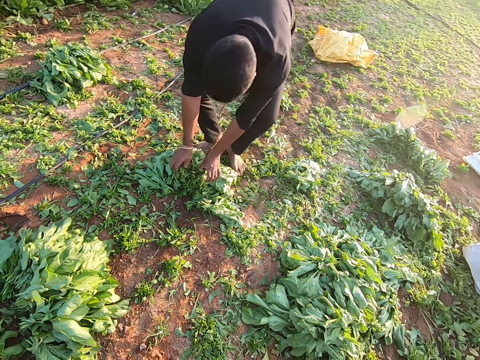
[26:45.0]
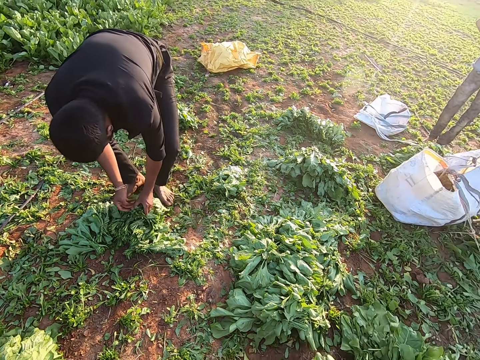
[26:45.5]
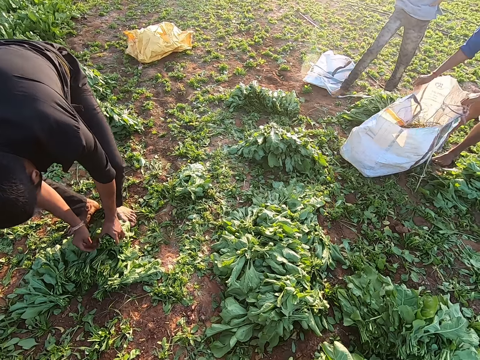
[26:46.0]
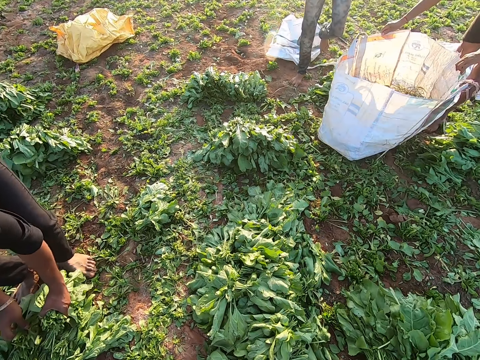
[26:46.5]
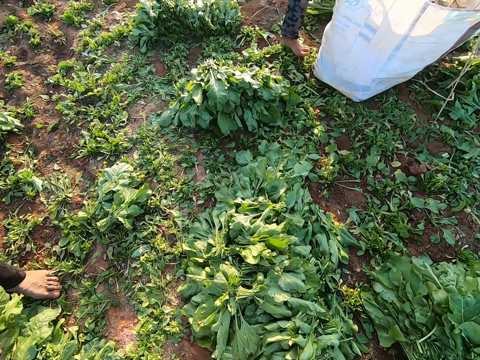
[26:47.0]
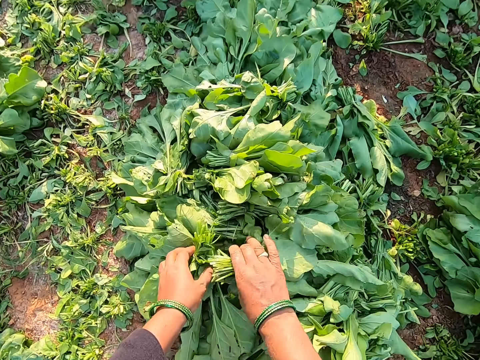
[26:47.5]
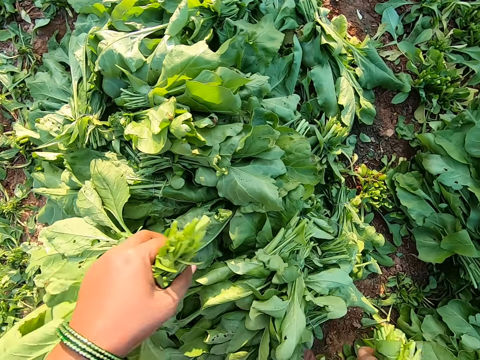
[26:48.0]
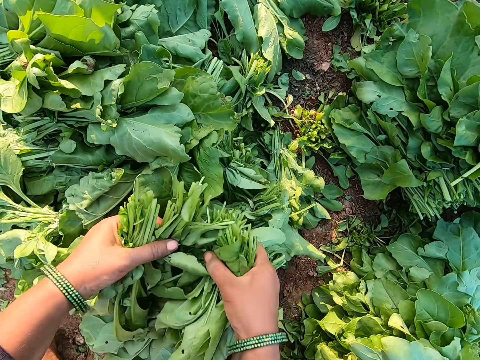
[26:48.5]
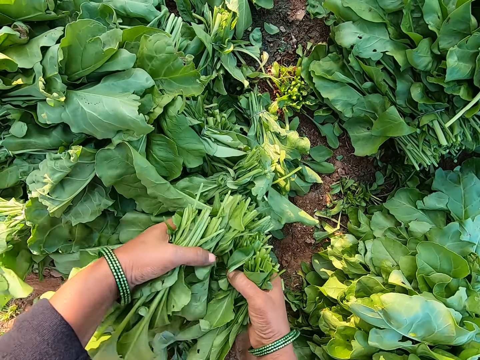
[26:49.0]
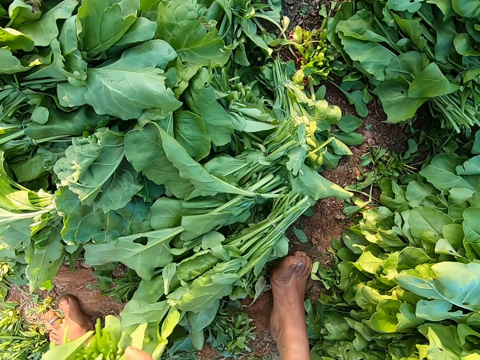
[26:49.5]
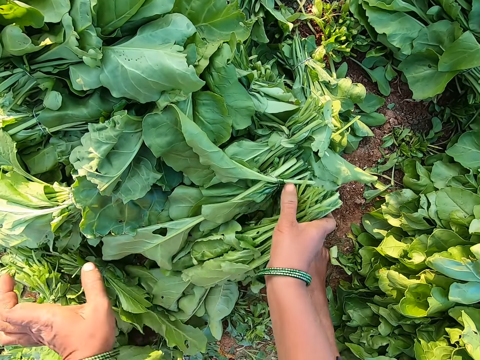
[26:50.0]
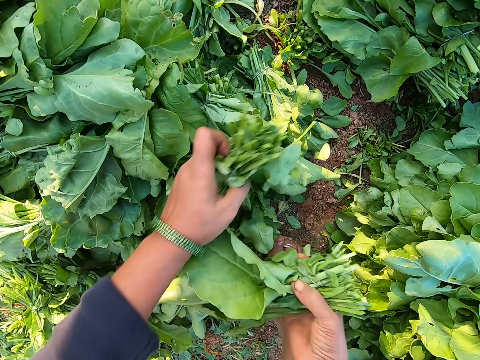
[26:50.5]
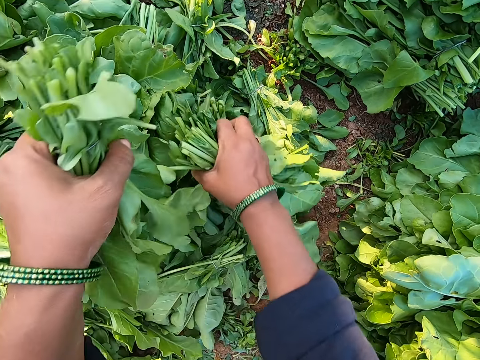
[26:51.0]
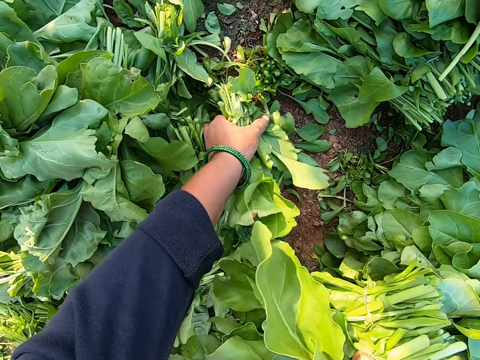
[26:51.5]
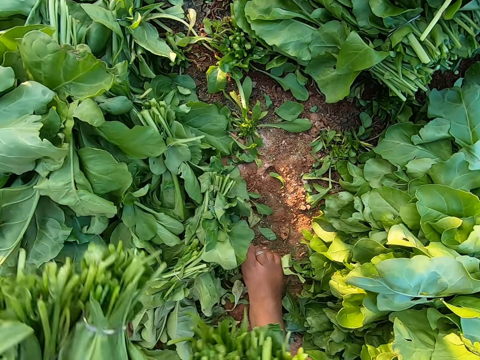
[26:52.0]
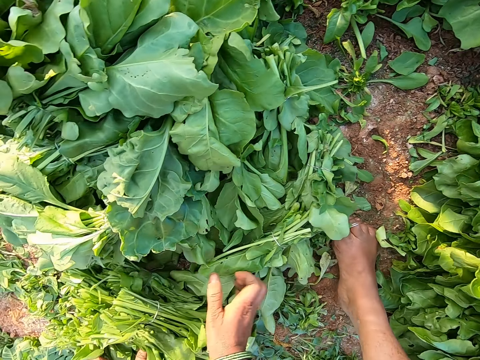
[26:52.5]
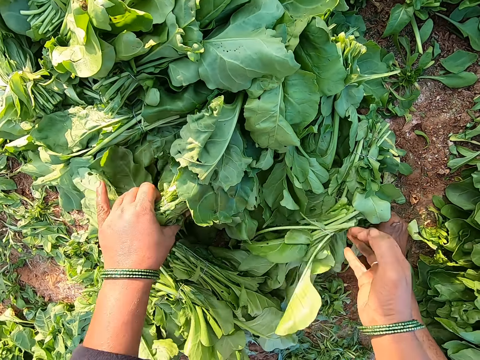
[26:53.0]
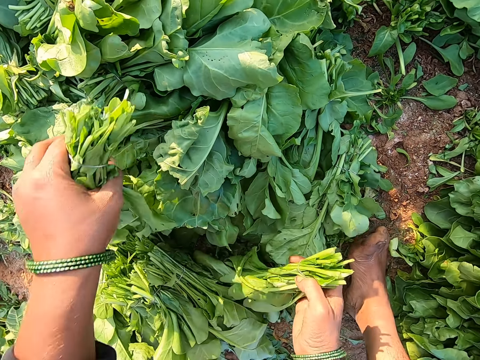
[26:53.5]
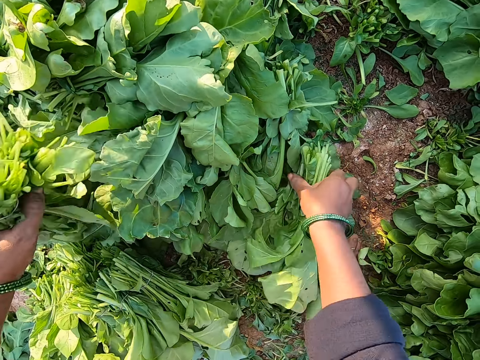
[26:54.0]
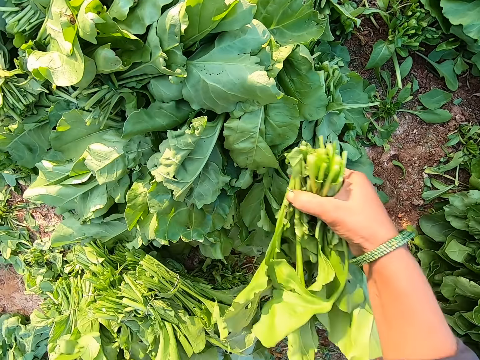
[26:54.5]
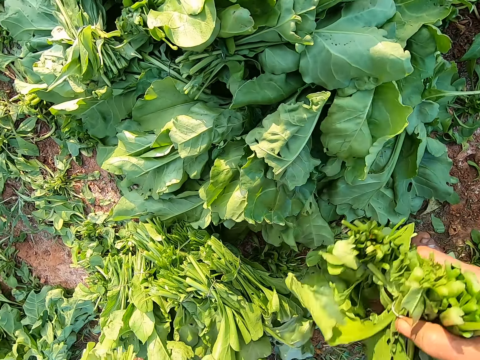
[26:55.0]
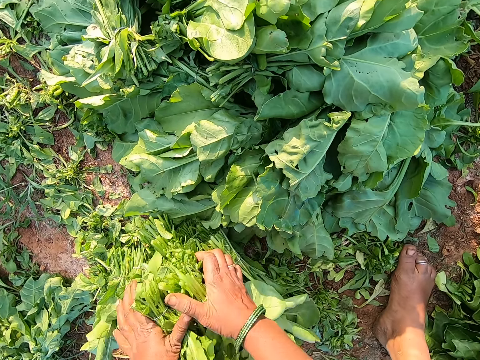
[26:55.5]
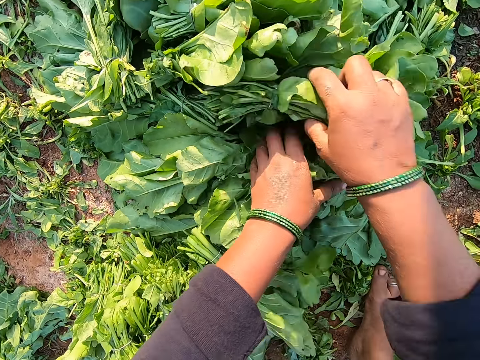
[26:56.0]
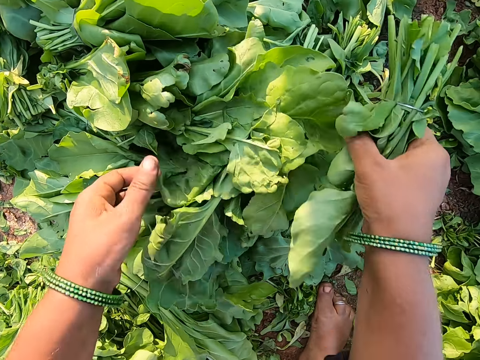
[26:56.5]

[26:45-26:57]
The camera wearer looks around. A man packs the spinach leaves on the ground with his right hand to his left hand. The camera wearer walks around. She picks some spinach leaves from the ground with her right hand. She picks some spinach leaves from the ground with her left hand. She picks some spinach leaves from the ground with her left hand again. She picks some spinach leaves from the ground with her right hand. She picks some spinach leaves from the ground with her right hand again. She picks some spinach leaves from the ground with her left hand. She drops the spinach leaves in her hands on the ground. She picks some spinach leaves from the ground with her right hand. She picks some spinach leaves from the ground with her left hand. She picks some spinach leaves from the ground with her right hand. She picks some spinach leaves from the ground with her left hand. She drops the spinach leaves in her hands on the ground. She picks some spinach leaves from the ground with her right hand. She picks some spinach leaves from the ground with her left hand. She picks some spinach leaves from the ground with her right hand. She picks some spinach leaves from the ground with her left hand. She picks some spinach leaves from the ground with her right hand. She drops the spinach leaves in her left hand on the ground. She picks some spinach leaves from the ground with her right hand. She drops the spinach leaves in her hands on the ground. She picks some spinach leaves from the ground with her right hand.

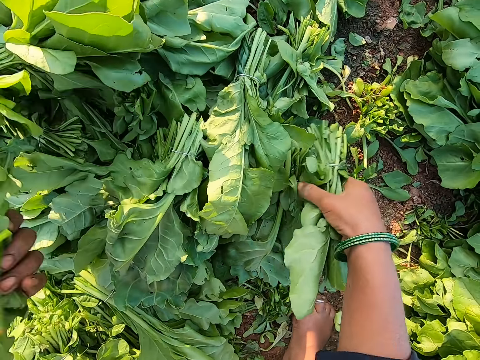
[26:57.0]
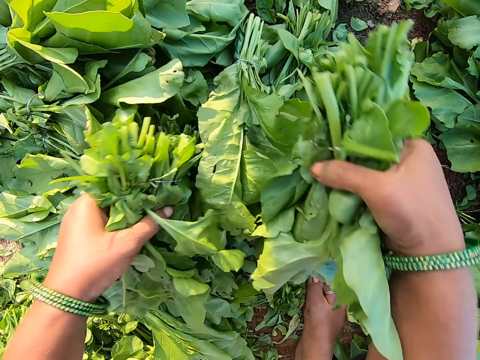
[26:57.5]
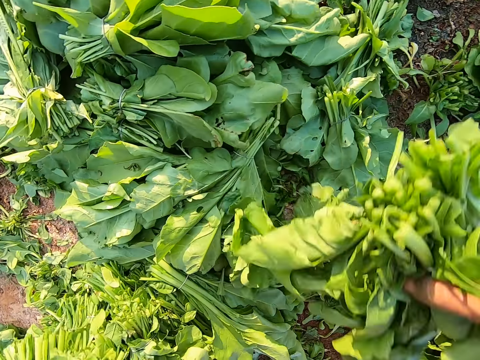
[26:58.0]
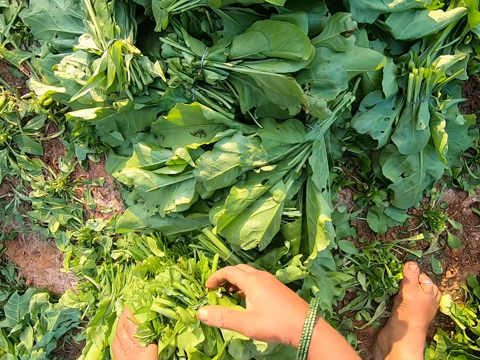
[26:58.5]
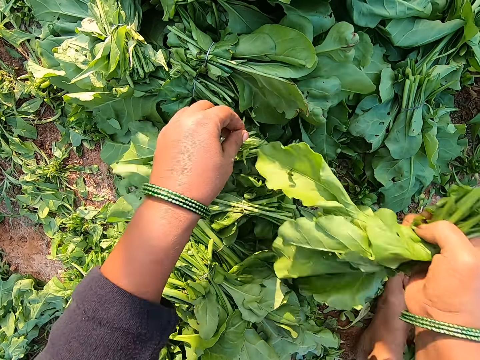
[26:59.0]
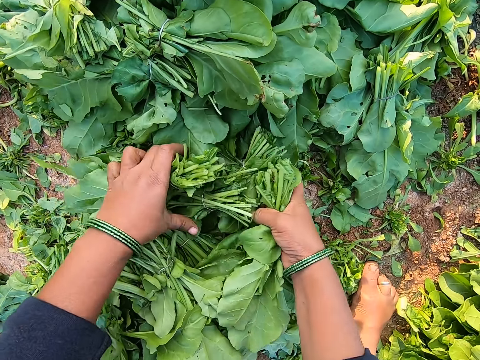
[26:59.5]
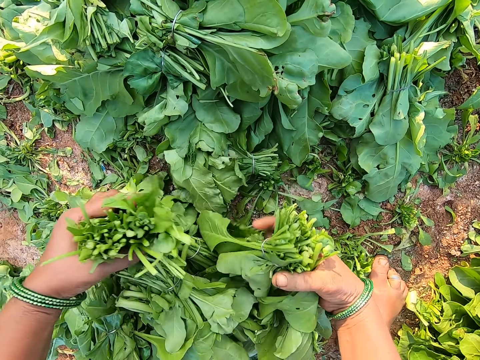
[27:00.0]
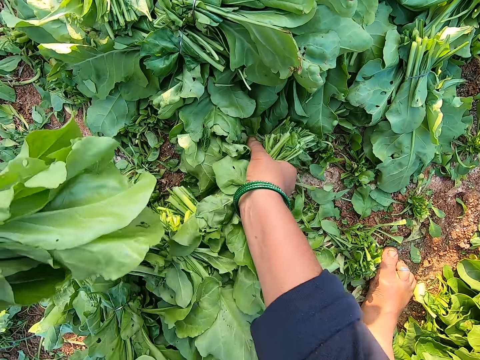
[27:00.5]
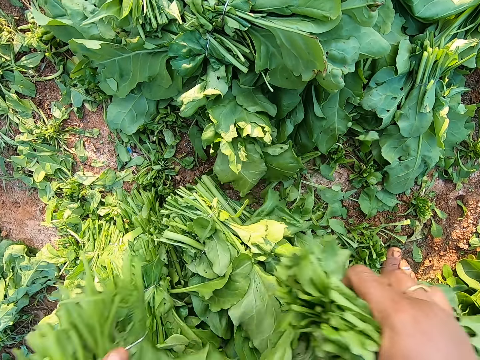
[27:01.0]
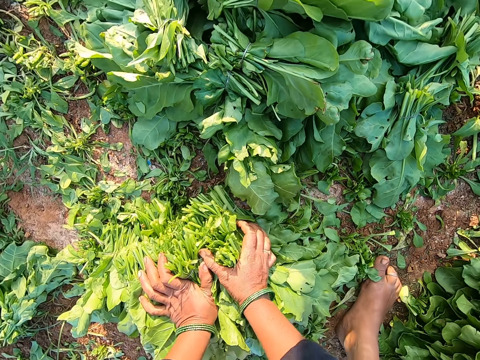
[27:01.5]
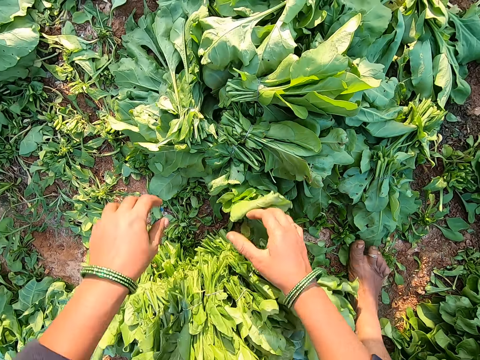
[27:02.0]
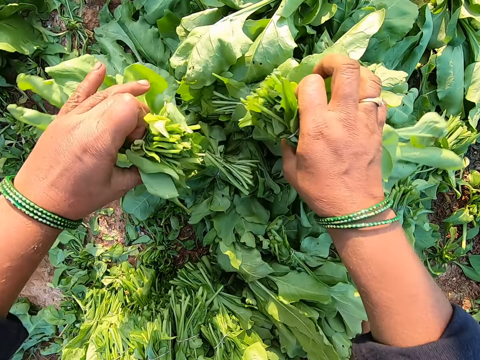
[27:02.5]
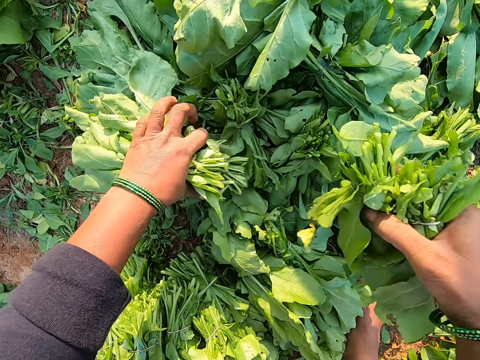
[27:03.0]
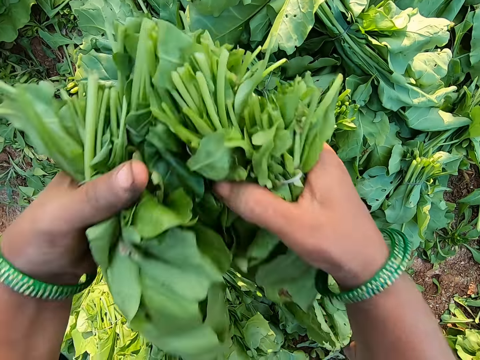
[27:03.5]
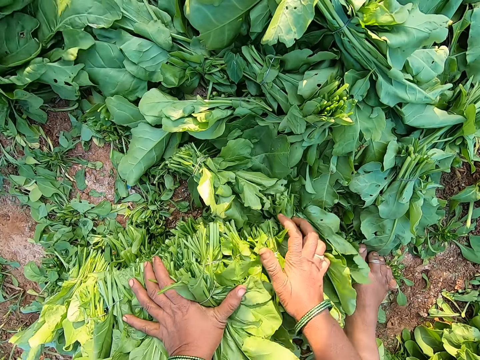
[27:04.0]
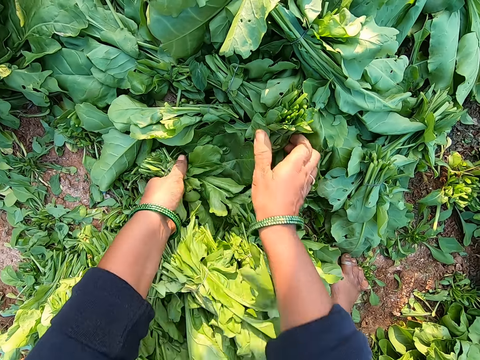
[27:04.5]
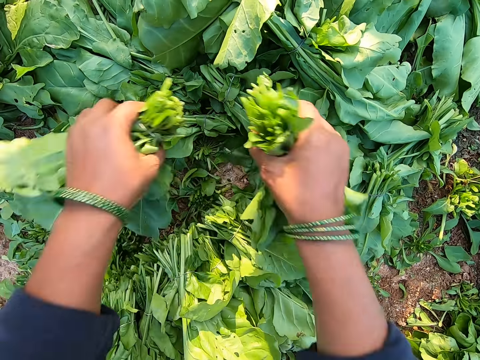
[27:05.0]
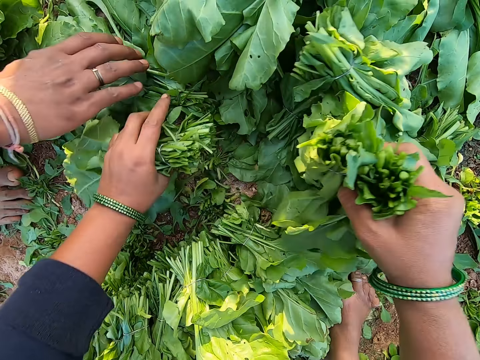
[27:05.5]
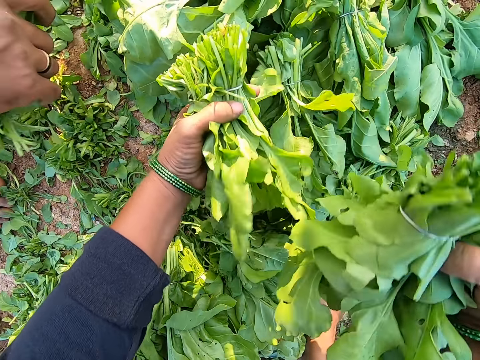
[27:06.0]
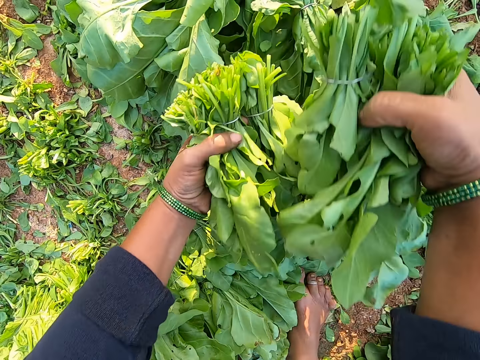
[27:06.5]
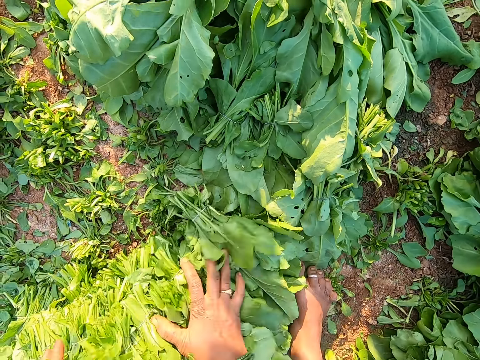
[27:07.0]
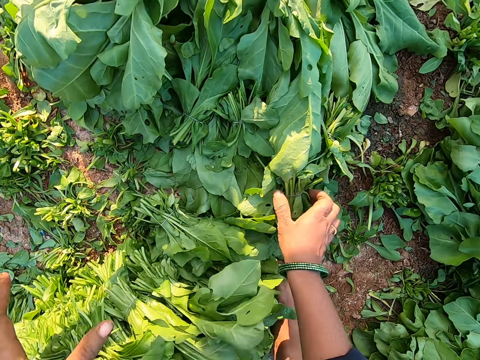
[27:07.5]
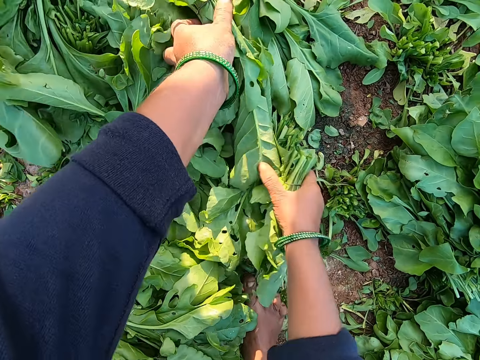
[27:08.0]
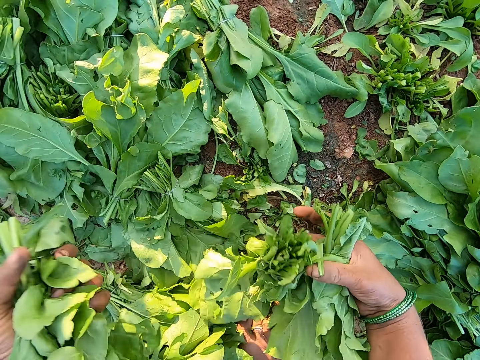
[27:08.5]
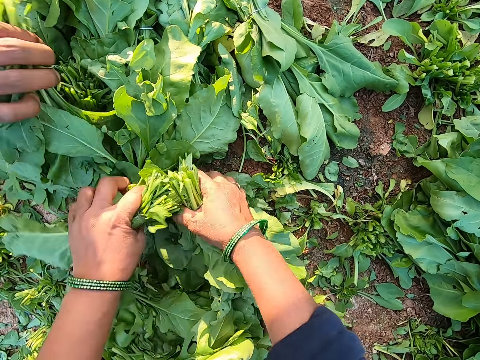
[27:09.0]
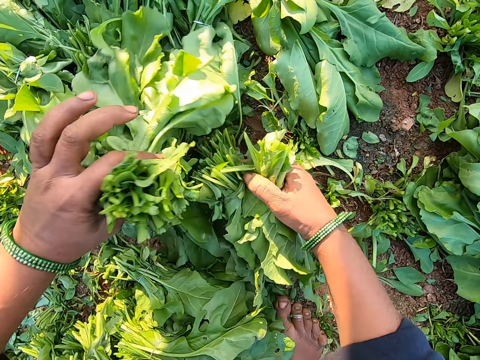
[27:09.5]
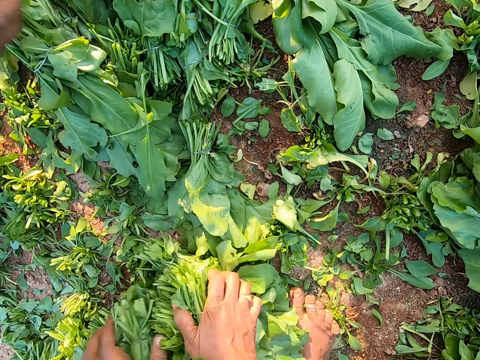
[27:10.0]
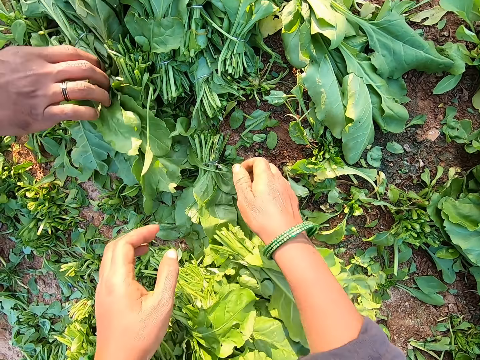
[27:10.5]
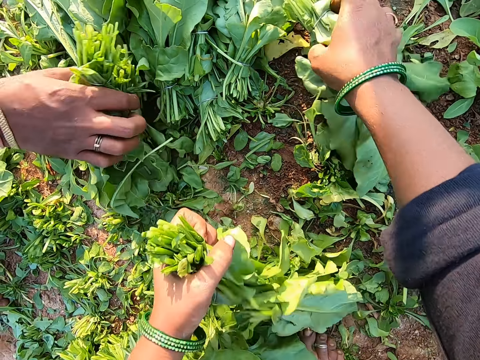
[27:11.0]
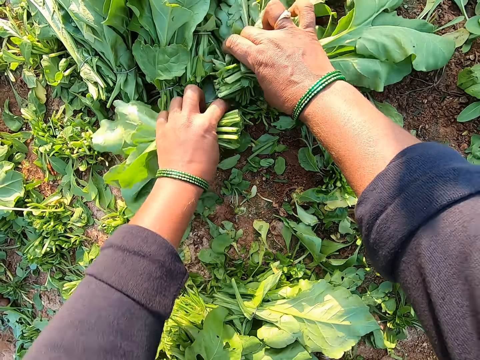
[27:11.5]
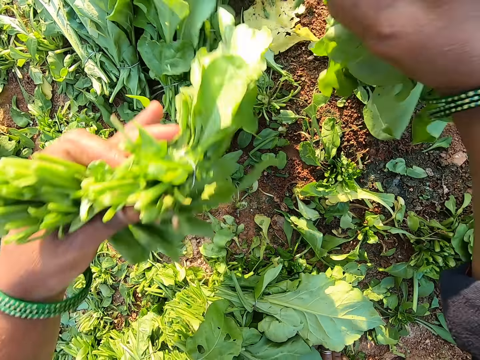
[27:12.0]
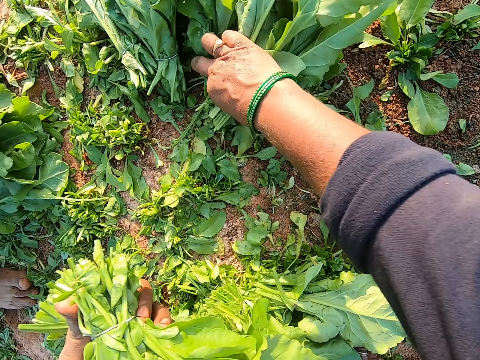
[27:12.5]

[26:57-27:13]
The camera wearer picks some spinach leaves from the ground with her left hand. She picks some spinach leaves from the ground with her right hand. She picks some spinach leaves from the ground with her left hand. She picks some spinach leaves from the ground with her right hand. She drops the spinach leaves in her hands on the ground. She picks some spinach leaves from the ground with her right hand. She picks some spinach leaves from the ground with her left hand. She picks some spinach leaves from the ground with her left hand again. She picks some spinach leaves from the ground with her right hand. She picks some spinach leaves from the ground with her right hand again. She drops the spinach leaves in her hands on the ground. She lifts both hands. She picks some spinach leaves from the ground with her left hand. She picks some spinach leaves from the ground with her right hand. She picks some spinach leaves from the ground with her right hand again. She picks some spinach leaves from the ground with her left hand. She picks some spinach leaves from the ground with her right hand. She drops the spinach leaves in her hands on the ground. She picks some spinach leaves from the ground with her left hand. She picks some spinach leaves from the ground with her right hand. She picks some leaves from the ground with her right hand. She picks some spinach leaves from the ground with her left hand. She picks some spinach leaves from the ground with her left hand again. She drops the spinach leaves in her hands on the ground. She picks some spinach leaves from the ground with her right hand. She picks some spinach leaves from the ground with her left hand. She picks some spinach leaves from the ground with her right hand. She picks some spinach leaves from the ground with her right hand again. She picks some spinach leaves from the ground with her left hand. She drops the spinach leaves in her hands on the ground. She picks some spinach leaves from the ground with her left hand. She picks some spinach leaves from the ground with her left hand again. She picks some spinach leaves from the ground with her right hand. She picks some spinach leaves from the ground with her left hand. She picks some spinach leaves from the ground with her right hand.
